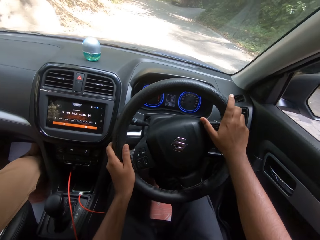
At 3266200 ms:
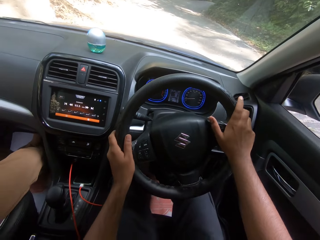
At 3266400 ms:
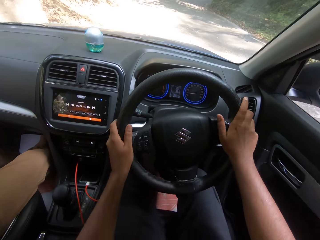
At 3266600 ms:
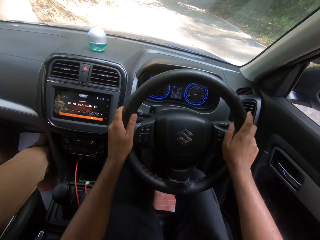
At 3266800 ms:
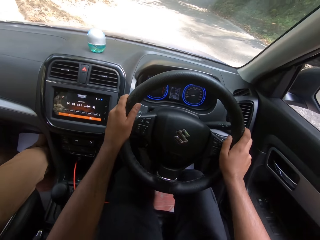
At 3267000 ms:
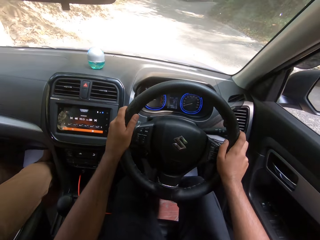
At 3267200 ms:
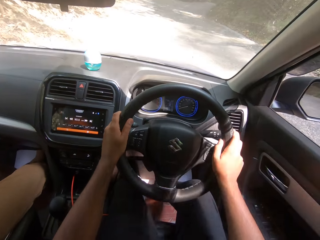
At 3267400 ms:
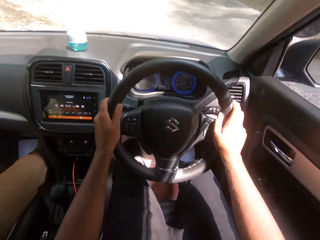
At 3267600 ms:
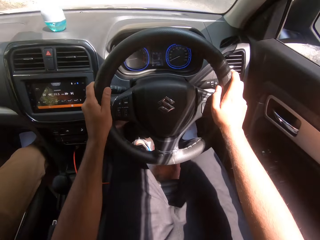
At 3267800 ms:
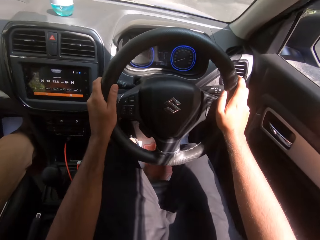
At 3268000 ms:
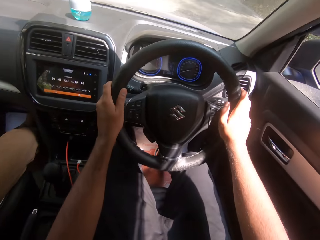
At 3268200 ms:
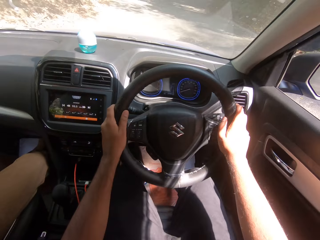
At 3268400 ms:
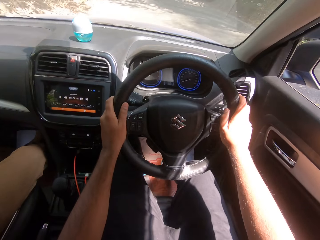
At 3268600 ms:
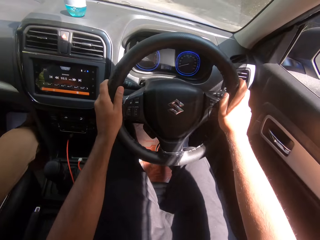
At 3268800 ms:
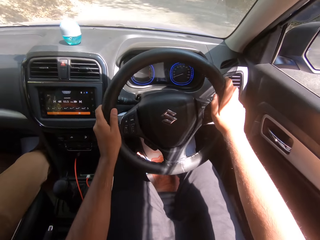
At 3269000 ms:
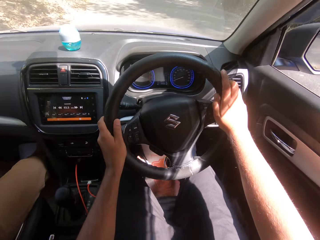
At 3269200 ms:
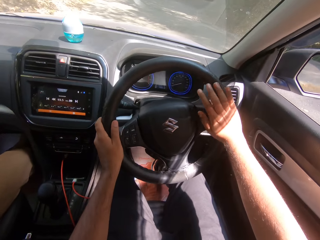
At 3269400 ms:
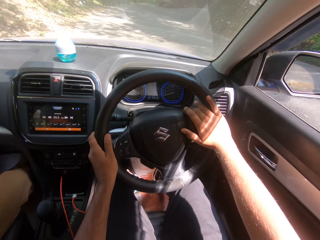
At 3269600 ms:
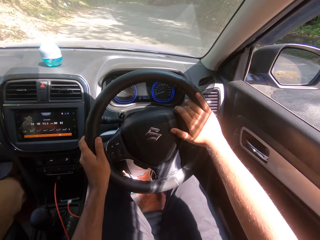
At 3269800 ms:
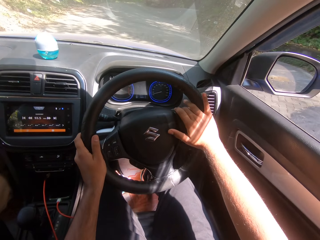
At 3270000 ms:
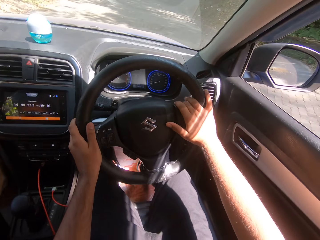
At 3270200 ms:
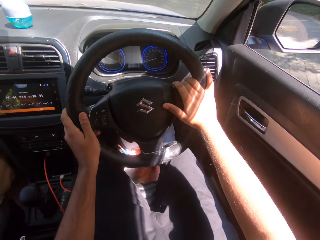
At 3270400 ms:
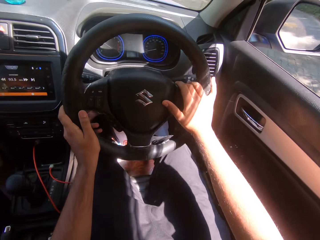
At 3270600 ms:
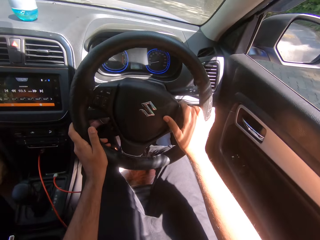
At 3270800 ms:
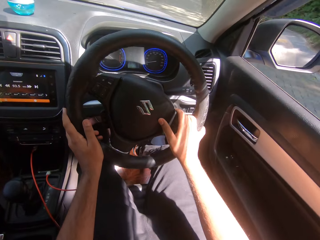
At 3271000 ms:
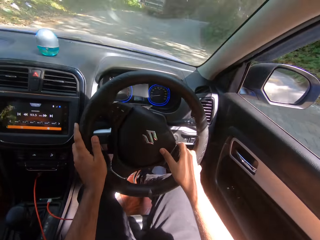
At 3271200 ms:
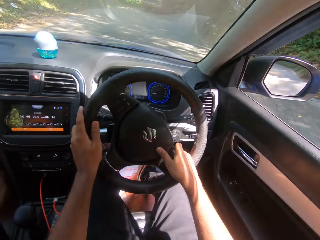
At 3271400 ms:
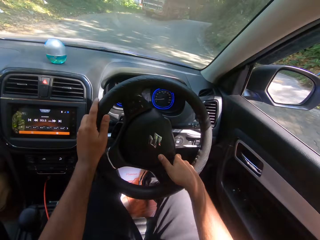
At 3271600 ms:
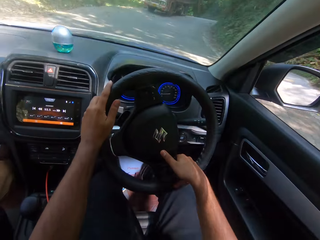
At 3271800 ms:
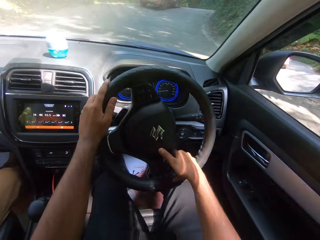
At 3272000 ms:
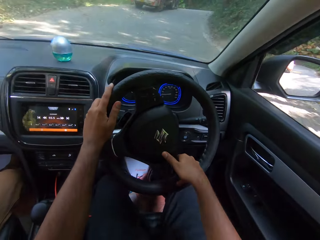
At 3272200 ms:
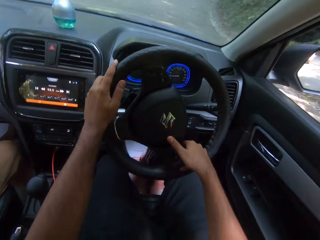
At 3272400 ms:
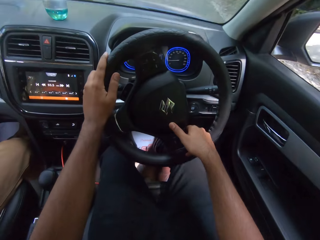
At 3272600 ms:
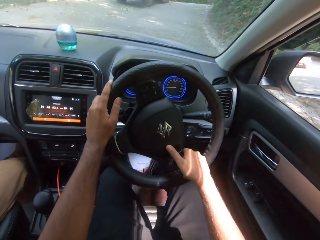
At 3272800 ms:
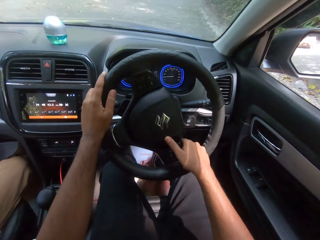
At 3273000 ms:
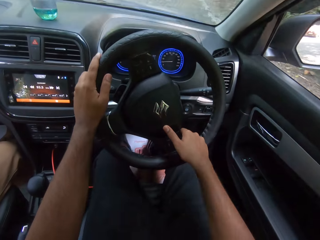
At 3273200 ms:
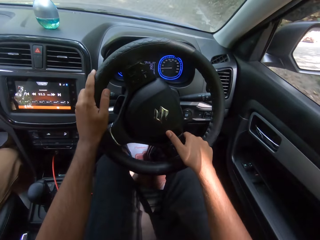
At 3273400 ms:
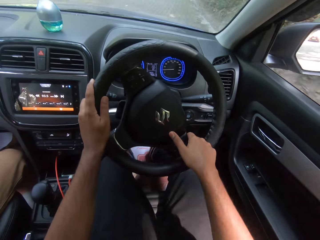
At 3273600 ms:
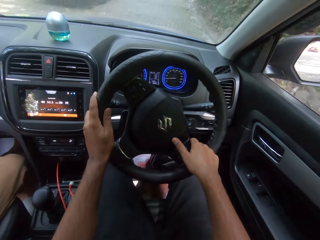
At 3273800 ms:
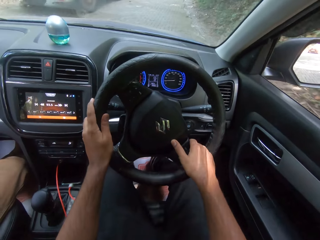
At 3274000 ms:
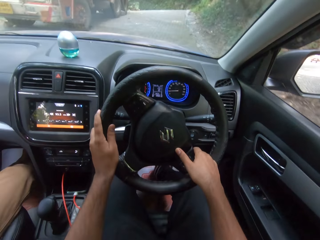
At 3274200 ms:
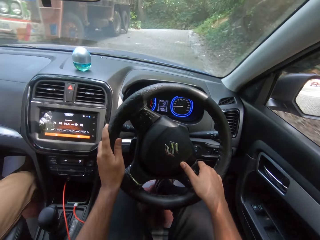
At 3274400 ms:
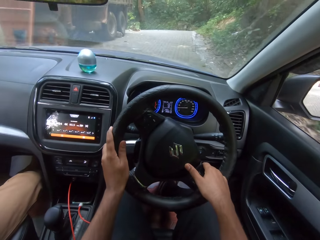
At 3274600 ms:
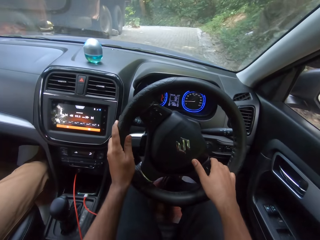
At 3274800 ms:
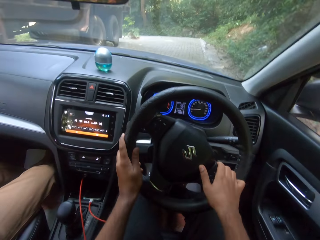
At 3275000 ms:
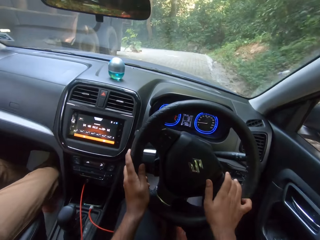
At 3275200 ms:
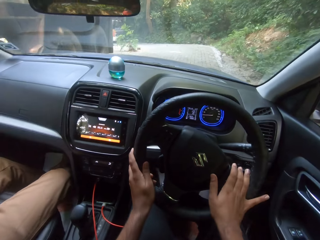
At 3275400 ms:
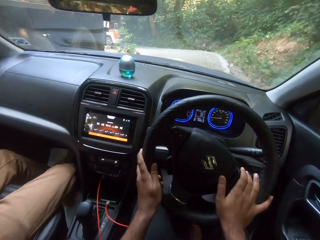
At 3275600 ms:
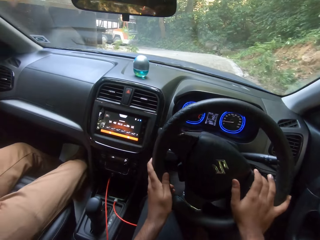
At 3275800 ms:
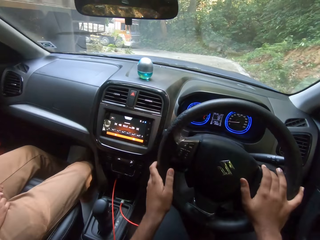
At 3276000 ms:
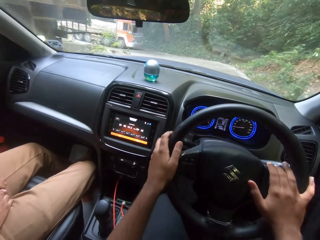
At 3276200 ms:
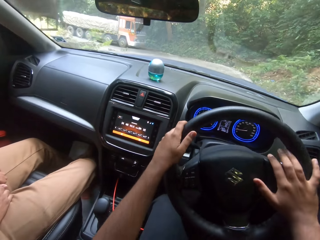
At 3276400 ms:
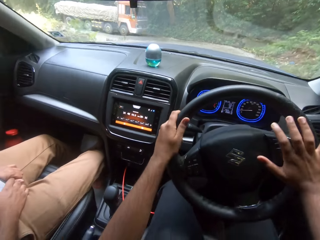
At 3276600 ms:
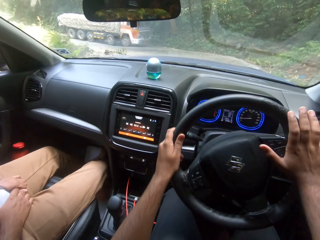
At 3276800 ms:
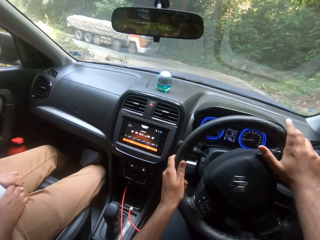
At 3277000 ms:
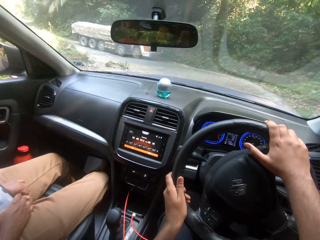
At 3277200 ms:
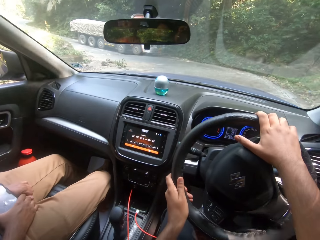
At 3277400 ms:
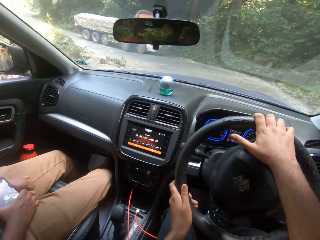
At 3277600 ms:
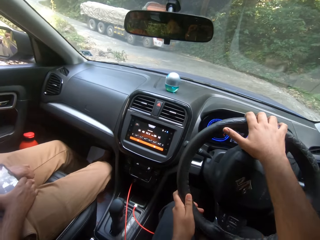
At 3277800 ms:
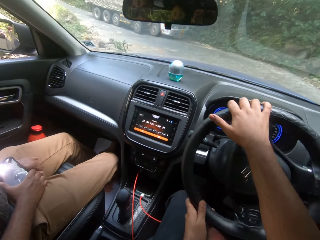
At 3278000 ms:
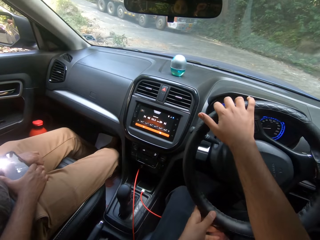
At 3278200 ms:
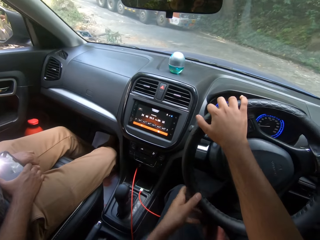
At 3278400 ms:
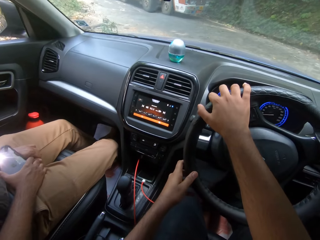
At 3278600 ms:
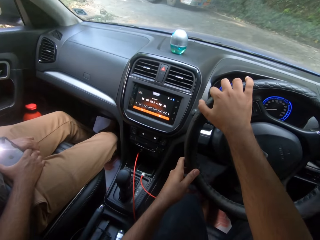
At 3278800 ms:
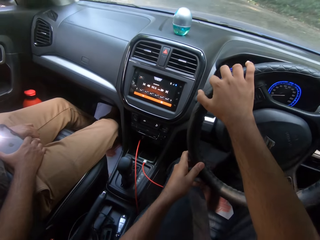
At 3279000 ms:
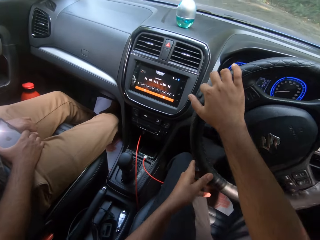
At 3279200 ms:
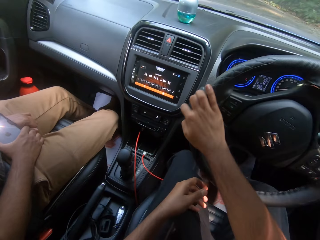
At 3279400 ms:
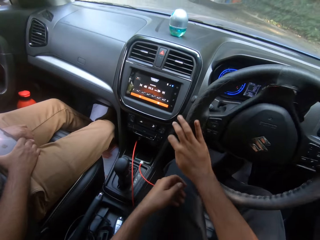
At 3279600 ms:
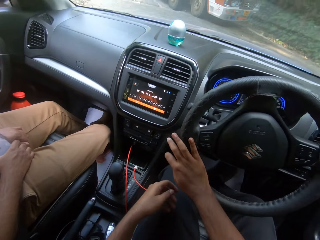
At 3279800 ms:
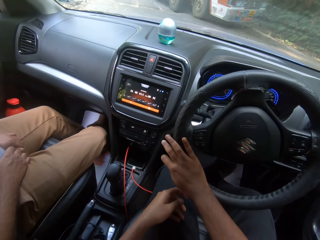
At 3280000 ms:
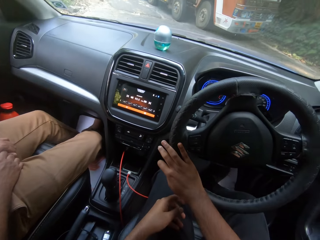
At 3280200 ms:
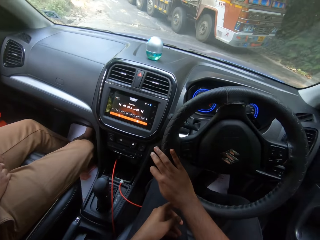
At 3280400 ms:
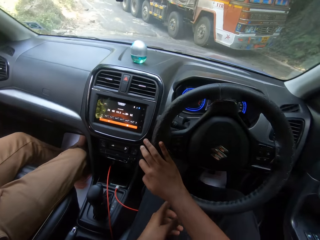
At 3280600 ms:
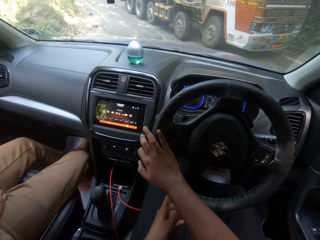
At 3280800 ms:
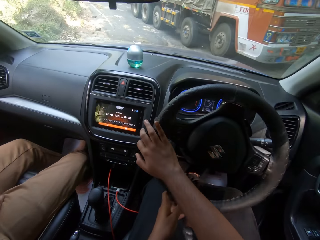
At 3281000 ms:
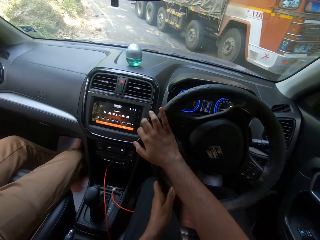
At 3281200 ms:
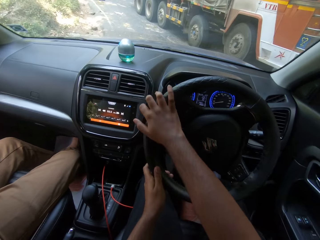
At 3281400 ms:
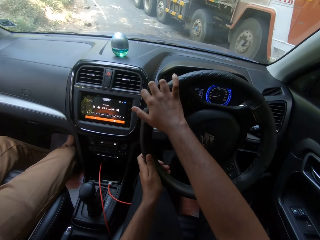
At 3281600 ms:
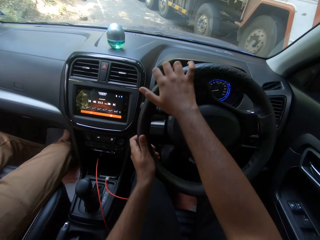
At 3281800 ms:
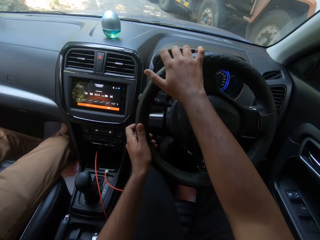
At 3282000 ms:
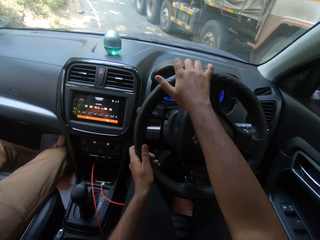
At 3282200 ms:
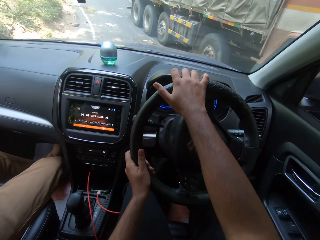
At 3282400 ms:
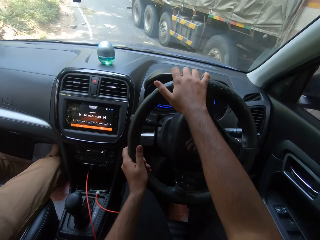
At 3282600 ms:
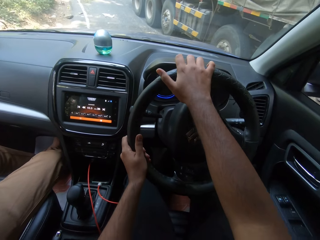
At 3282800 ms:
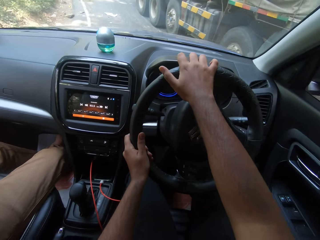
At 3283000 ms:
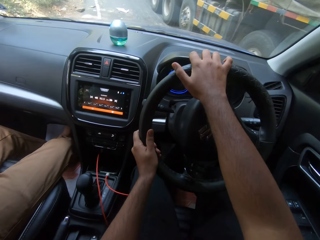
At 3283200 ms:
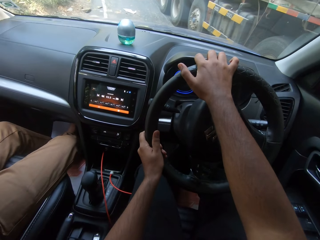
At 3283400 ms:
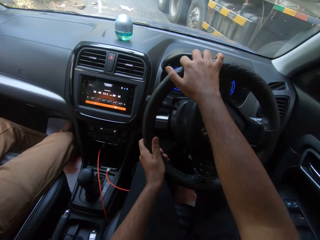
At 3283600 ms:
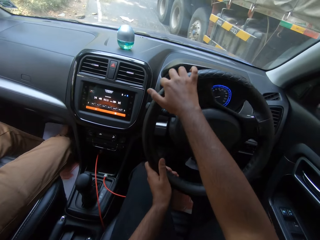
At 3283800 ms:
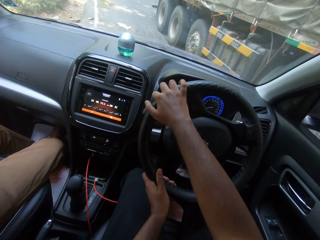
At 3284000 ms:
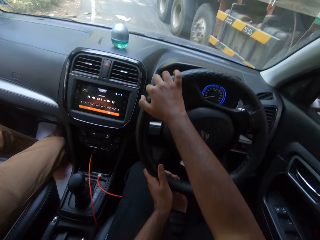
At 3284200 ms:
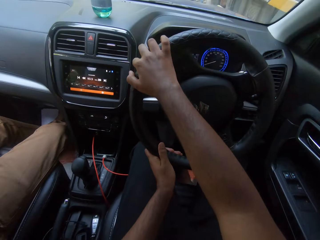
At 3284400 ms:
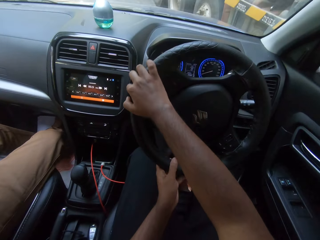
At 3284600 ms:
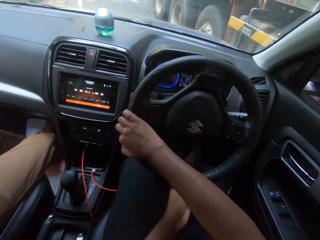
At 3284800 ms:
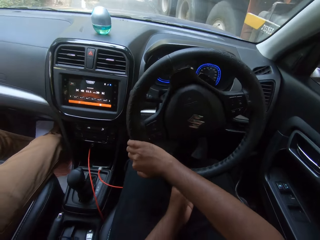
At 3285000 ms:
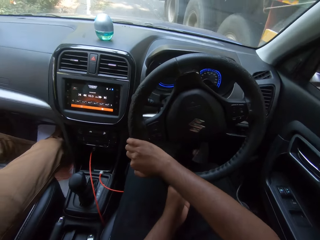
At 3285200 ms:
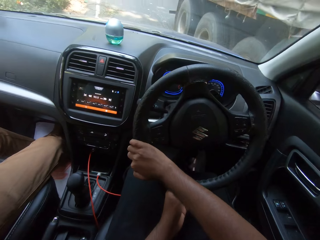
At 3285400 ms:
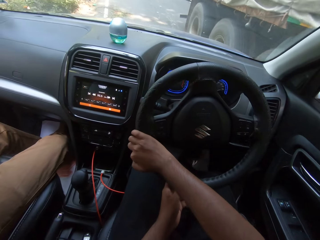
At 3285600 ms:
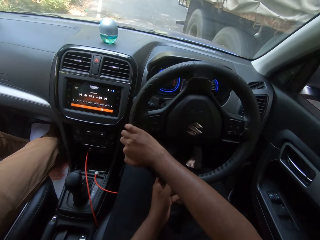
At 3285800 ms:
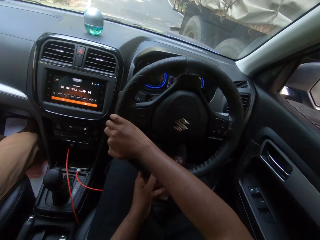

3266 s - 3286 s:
The camera wearer drives past an orange truck. They drive past the orange truck again.
